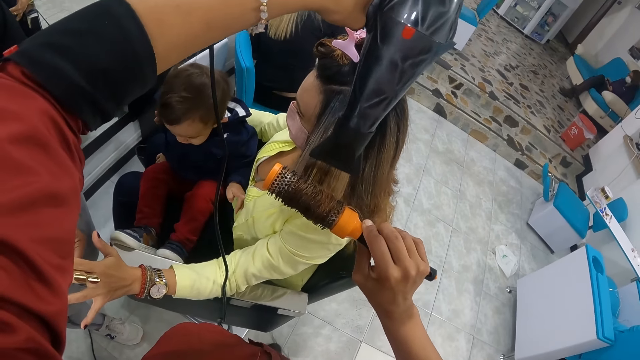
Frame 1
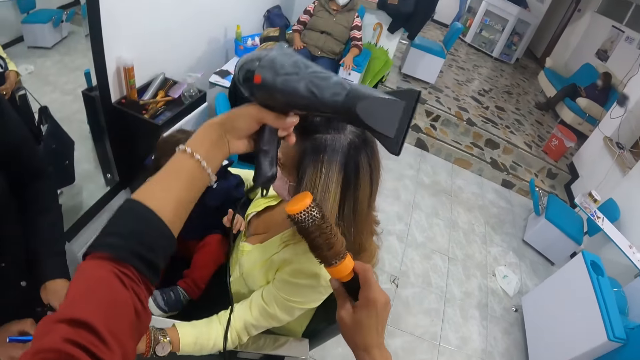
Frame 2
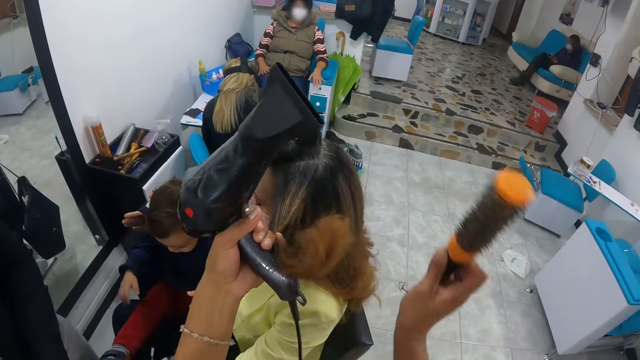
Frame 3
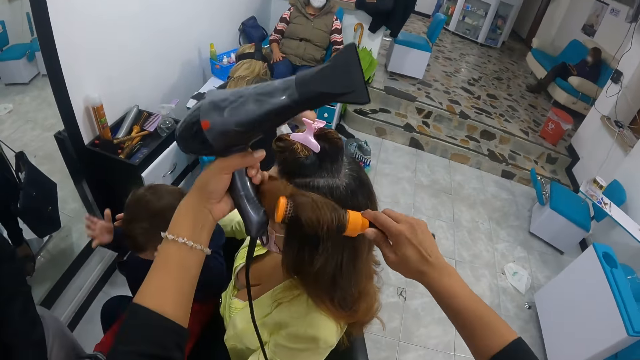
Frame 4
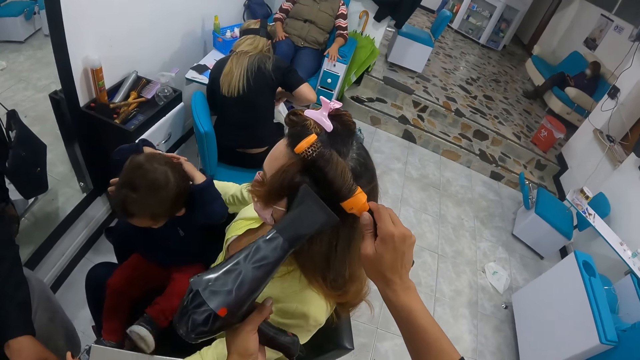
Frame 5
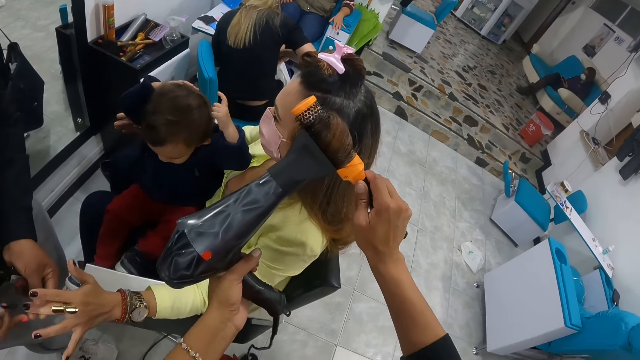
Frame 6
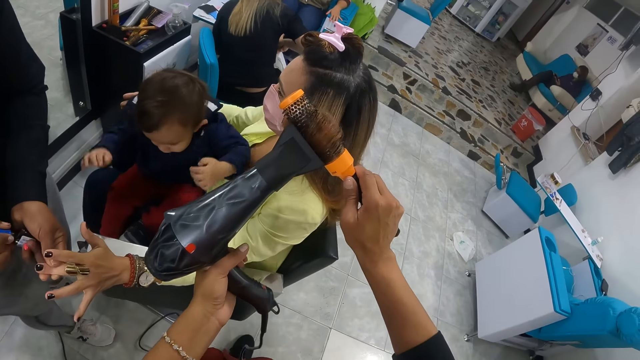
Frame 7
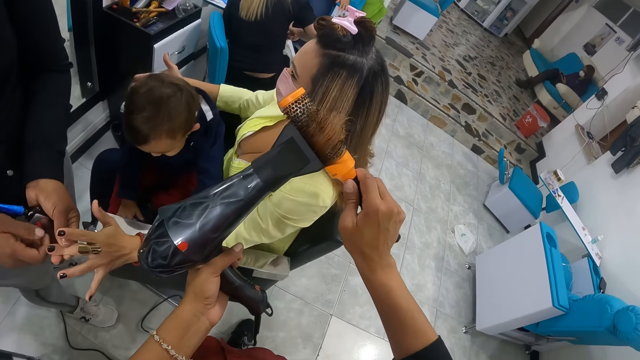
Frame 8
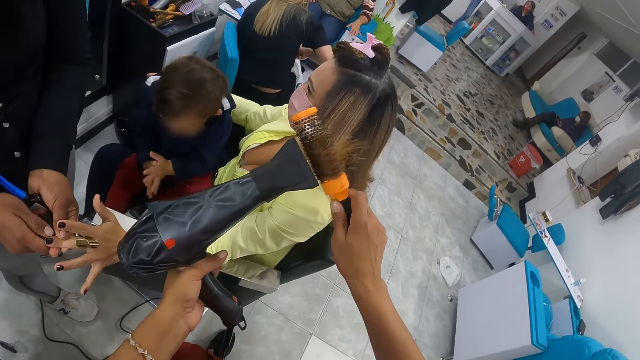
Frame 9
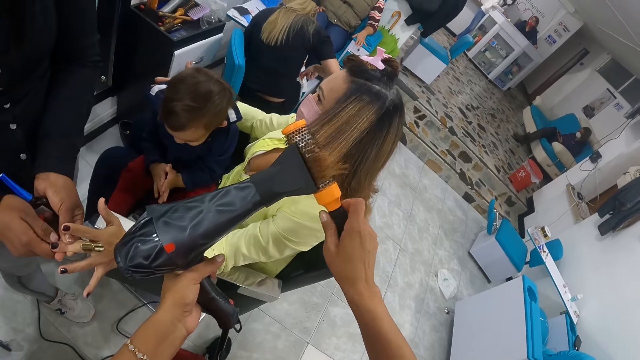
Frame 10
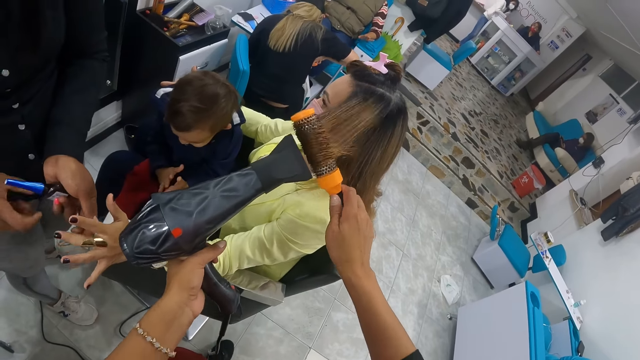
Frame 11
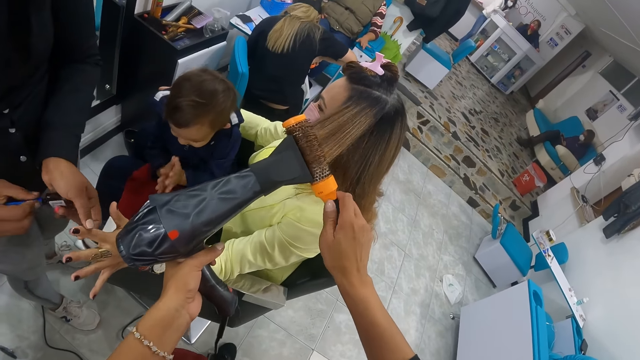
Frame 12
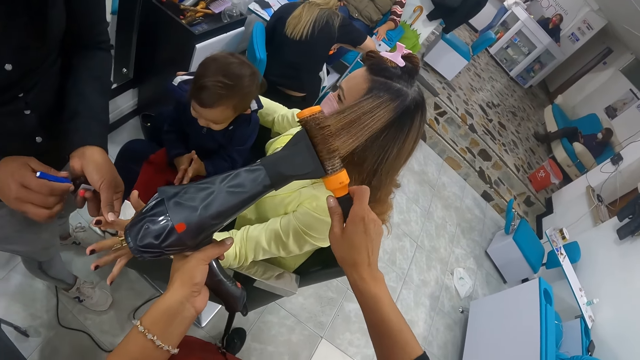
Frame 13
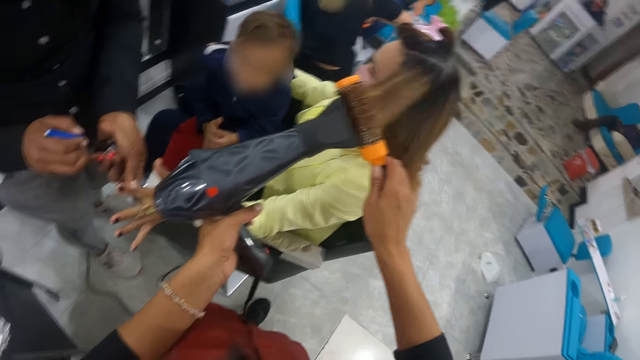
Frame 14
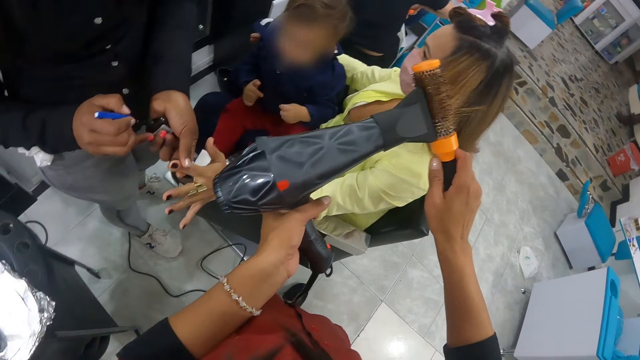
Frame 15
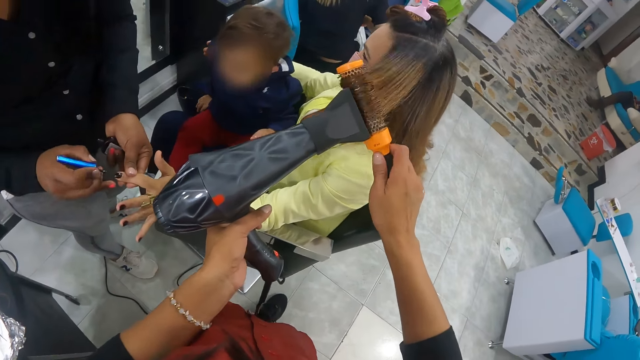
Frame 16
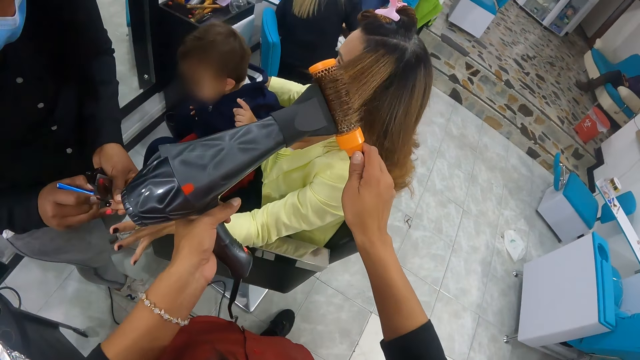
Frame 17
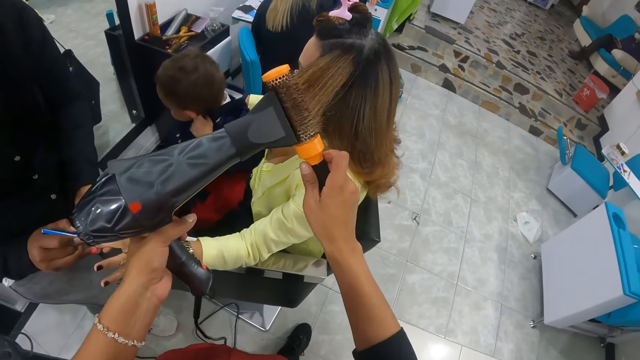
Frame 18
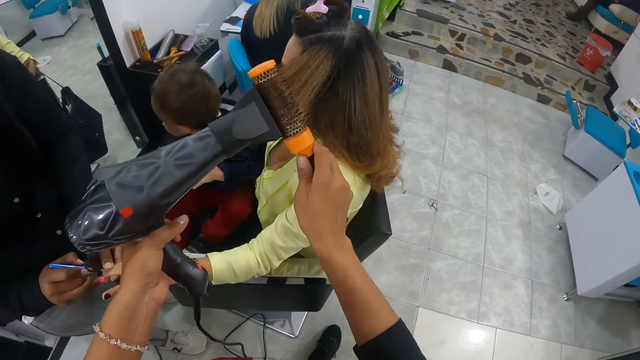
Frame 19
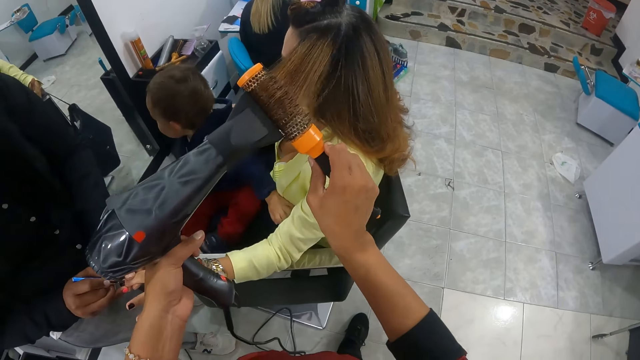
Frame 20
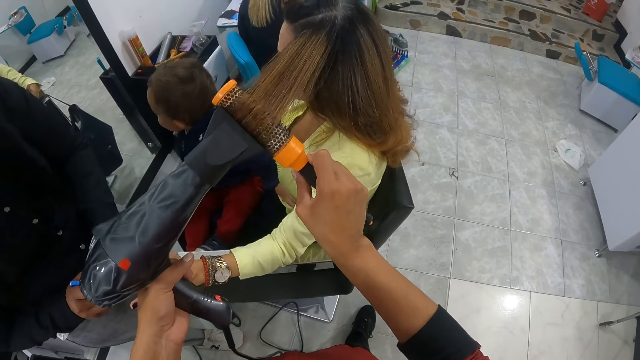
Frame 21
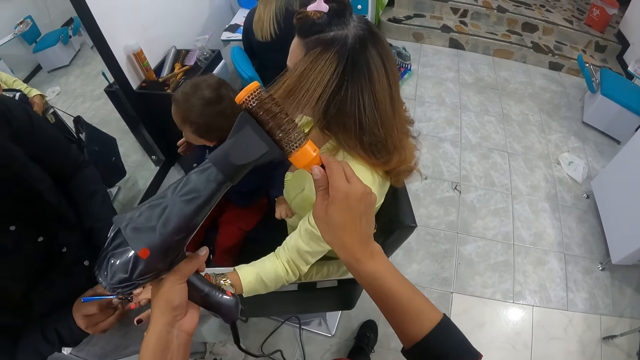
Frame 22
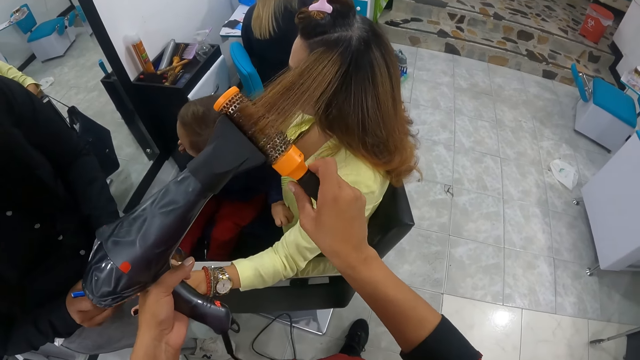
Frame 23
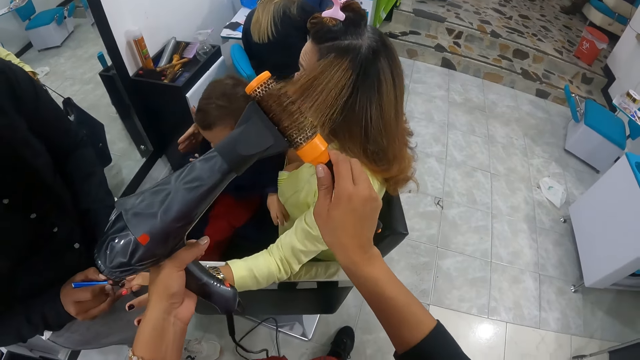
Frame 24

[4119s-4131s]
The camera wearer holds a woman's hair with her left hand. She removes the hair straightener brush from the woman's hair with her right hand. She places the hair brush straightener in her right hand on the woman's hair with her left hand. She rolls the woman's hair with the hair brush straightener in her right hand. A baby holds his head with his hands. The camera wearer dries the woman with the hair dryer in her left hand. She straightens the woman's hair with the hair brush straightener in her right hand. Another woman drops the nail polish brush in the nail polish. The other woman cleans the first woman's left finger with her right hand. The baby claps his hands. The camera wearer rolls the first woman's hair with the hair brush straightener in her right hand. The other woman removes the nail polish brush from the nail polish in her left hand with her right hand. The other woman paints the first woman's left finger with the nail polish brush in her right hand.

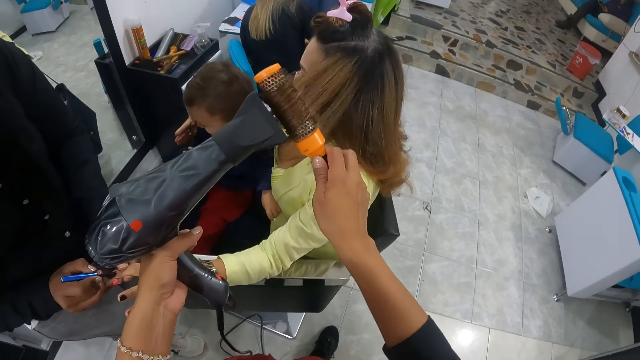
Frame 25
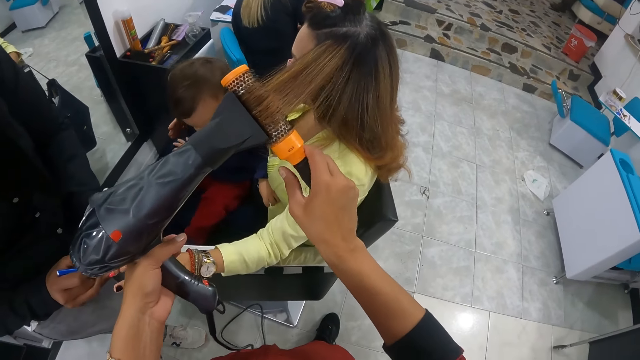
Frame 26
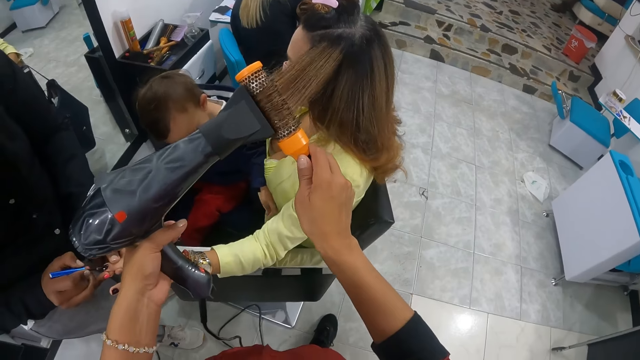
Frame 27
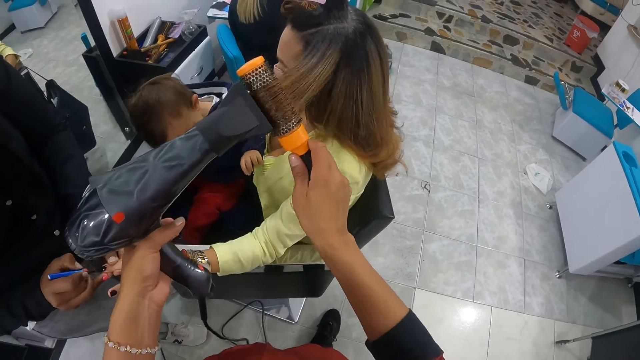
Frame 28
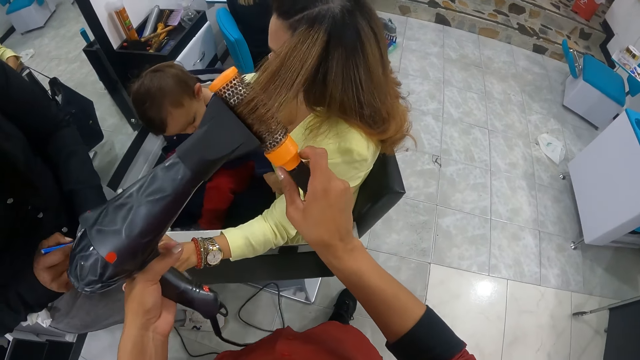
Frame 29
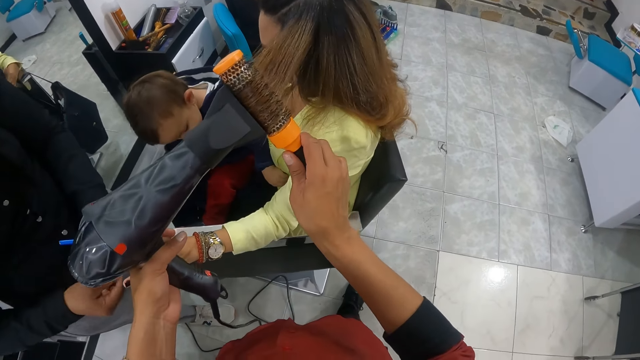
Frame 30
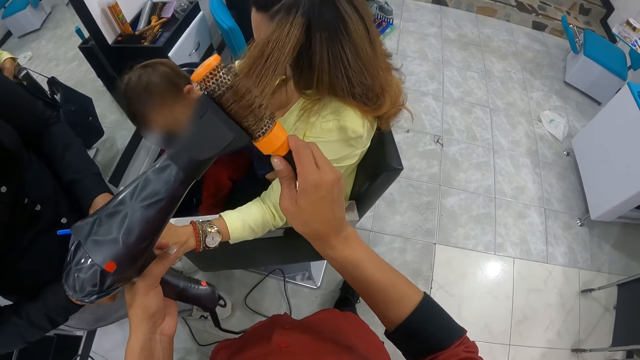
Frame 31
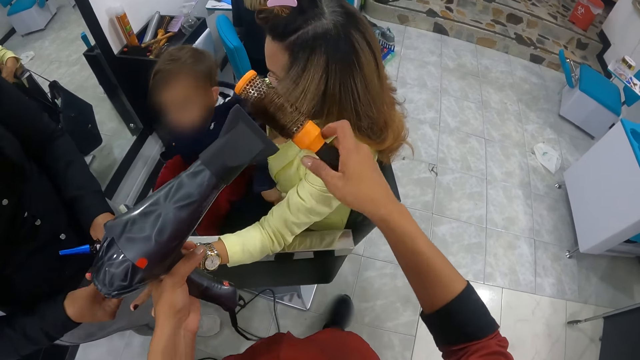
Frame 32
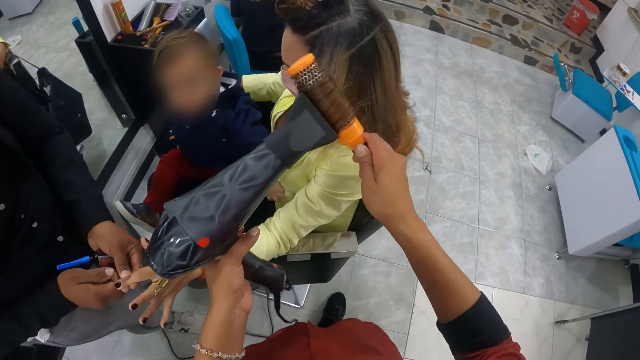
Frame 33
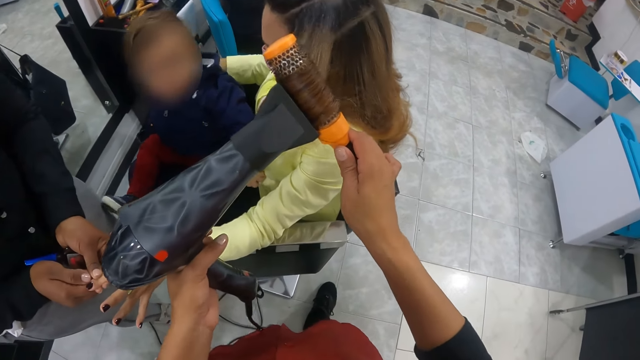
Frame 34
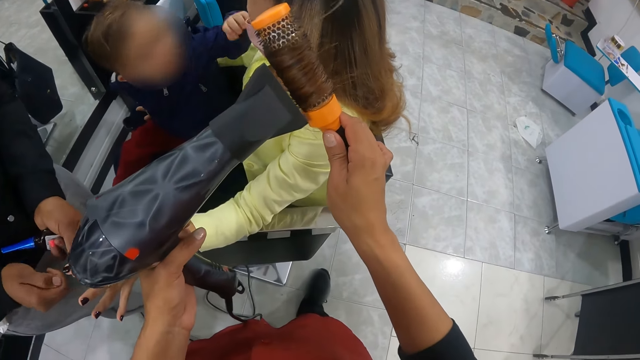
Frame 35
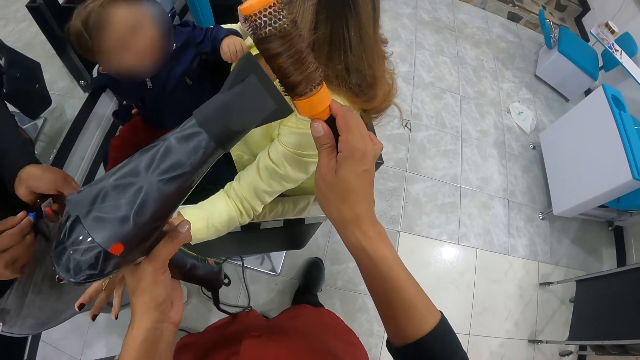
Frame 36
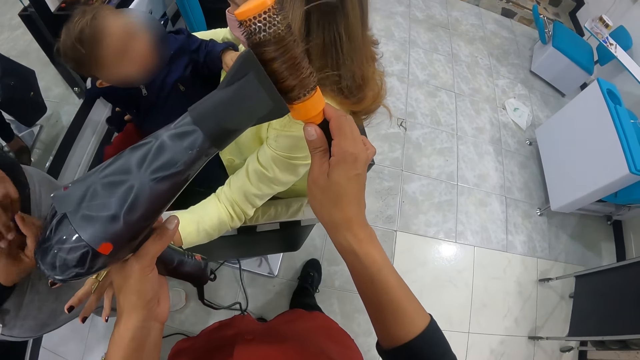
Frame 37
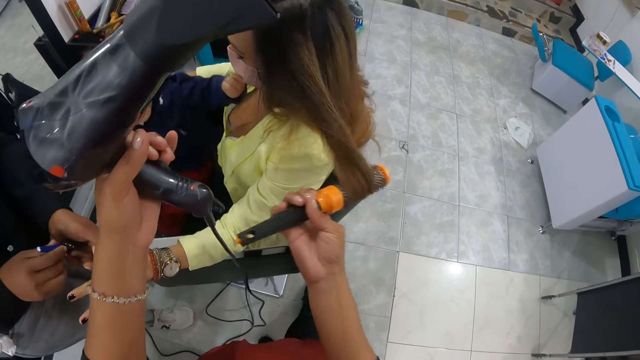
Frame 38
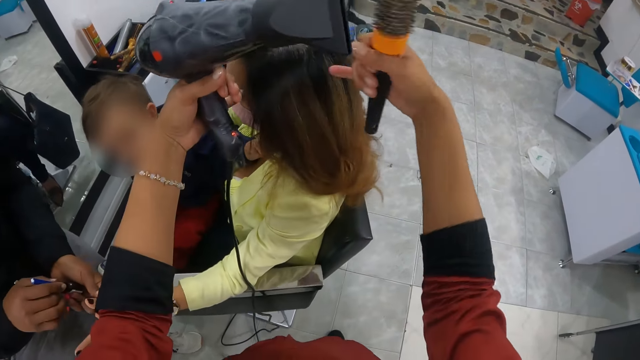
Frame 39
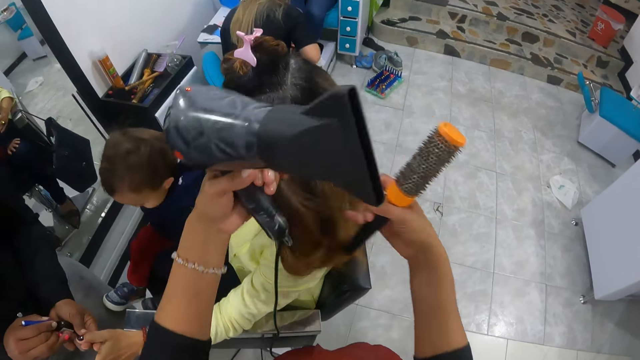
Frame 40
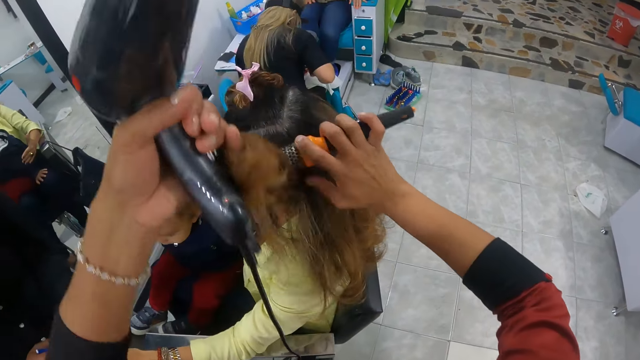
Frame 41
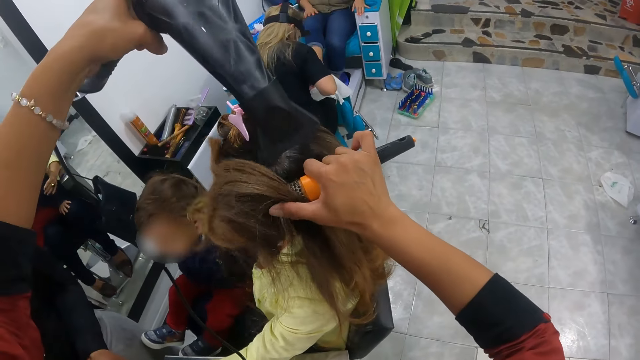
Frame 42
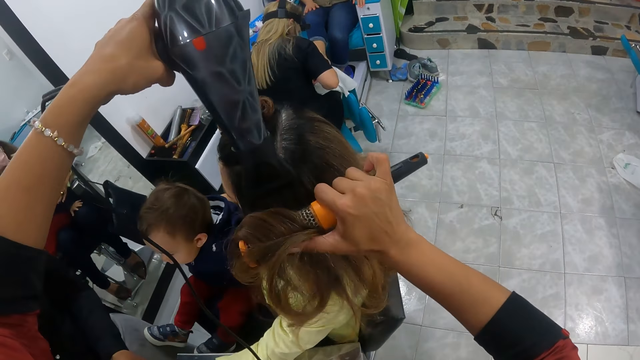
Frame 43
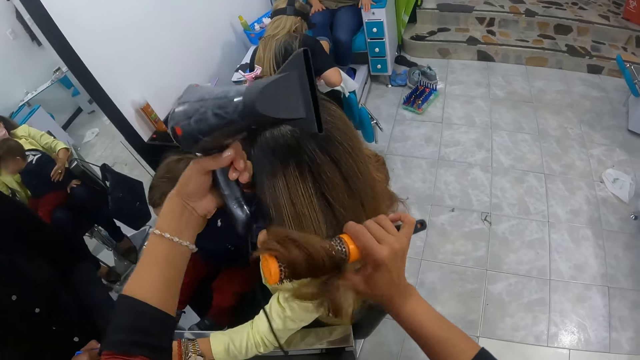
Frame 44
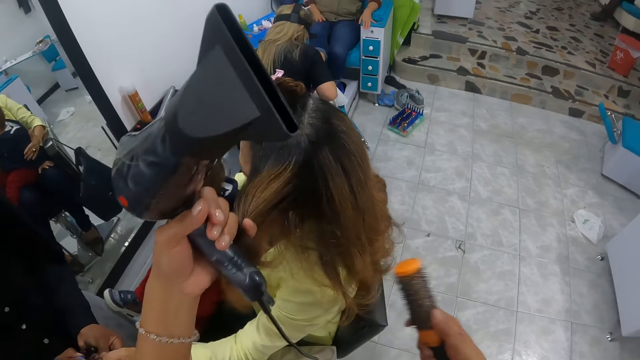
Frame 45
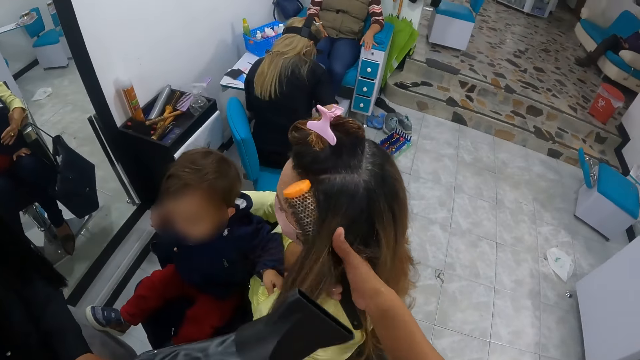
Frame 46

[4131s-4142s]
A woman drops the nail polish brush in her right hand in the nail polish in her left hand. The woman cleans another woman's left finger with her right hand. The first woman shakes the nail polish with her hands. The camera wearer removes the hair straightener brush from the other woman's hair with her right hand. She raises the other woman's hair with her hands. She places the hair brush straightener in her right hand on the other woman's hair with her left hand. She drops the other woman's hair on the hair brush straightener in her right hand with her left hand. She dries the other woman with the hair dryer in her left hand. She straightens the other woman's hair with the hair brush straightener in her right hand. She holds the other woman's hair with her left hand. The first woman paints the other woman's left finger with the nail polish brush in her right hand. The camera wearer removes the hair straightener brush from the other woman's hair with her right hand. She places the hair brush straightener in her right hand on the other woman's hair with her left hand.
